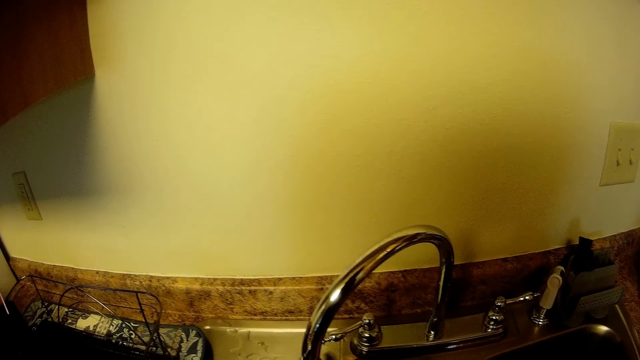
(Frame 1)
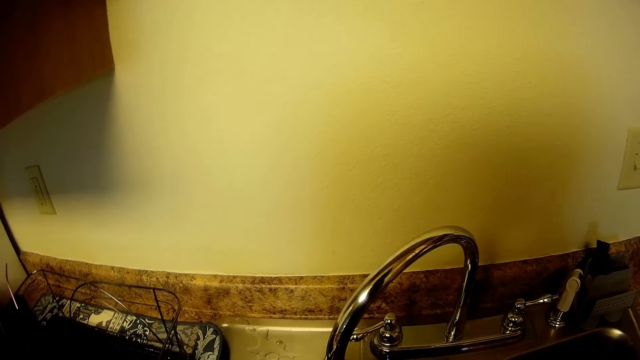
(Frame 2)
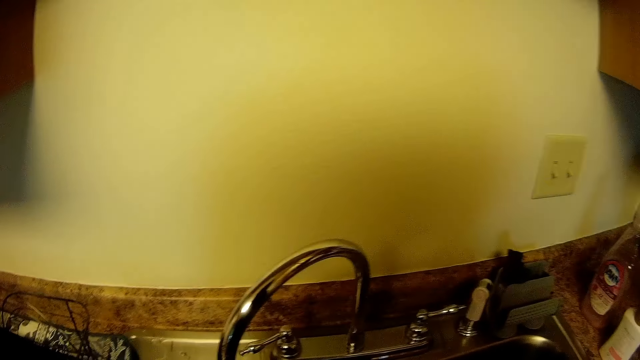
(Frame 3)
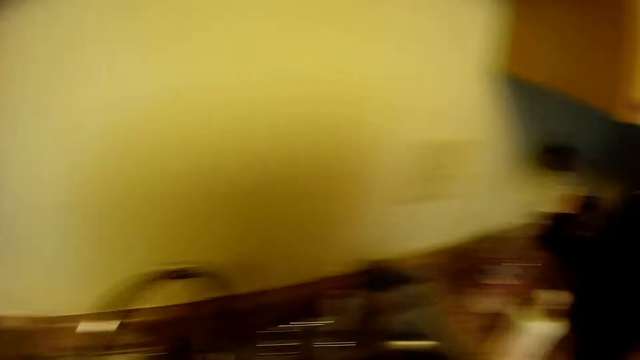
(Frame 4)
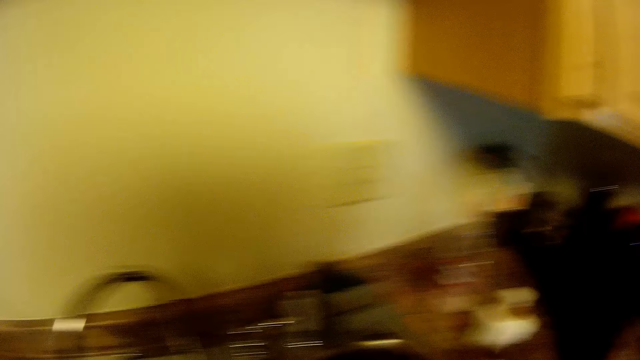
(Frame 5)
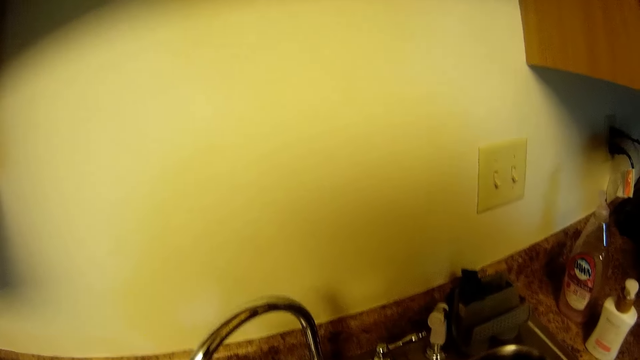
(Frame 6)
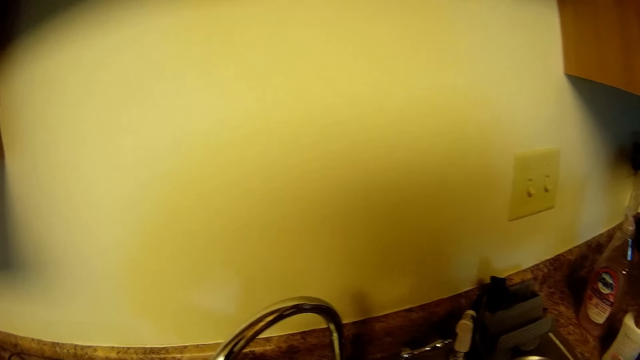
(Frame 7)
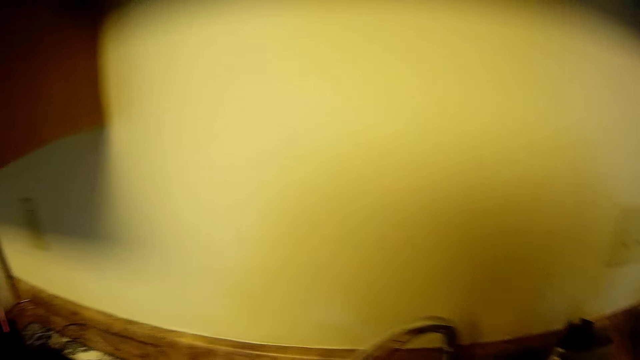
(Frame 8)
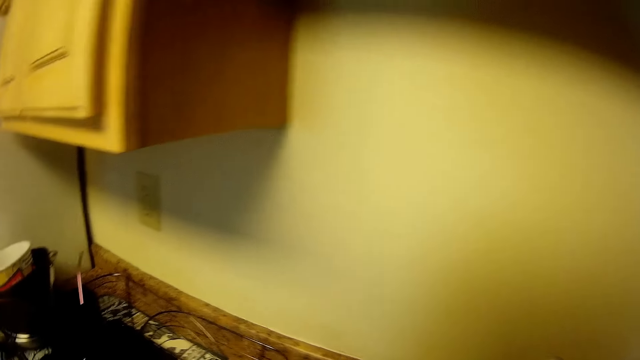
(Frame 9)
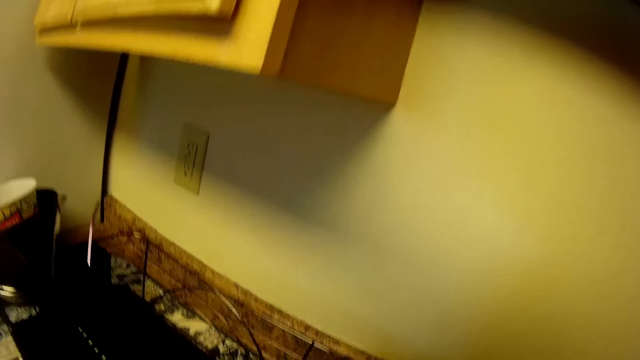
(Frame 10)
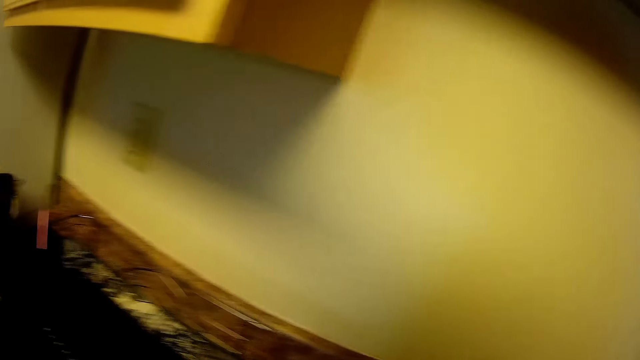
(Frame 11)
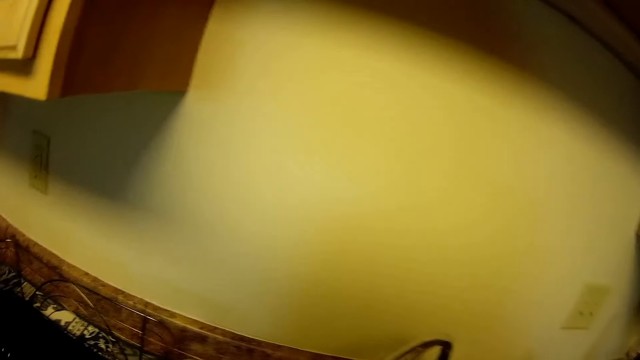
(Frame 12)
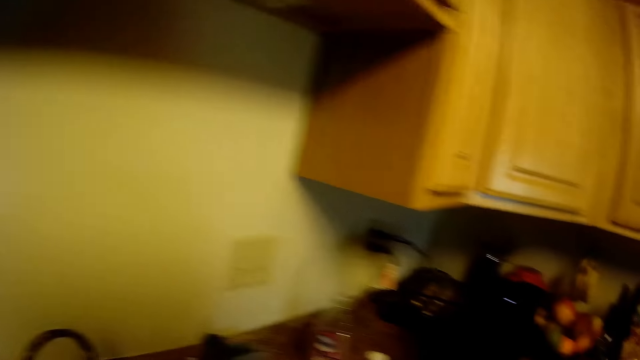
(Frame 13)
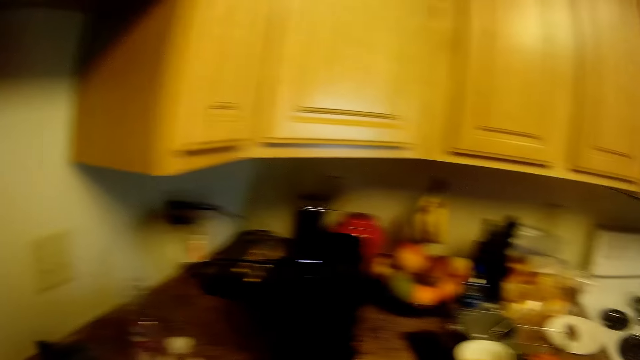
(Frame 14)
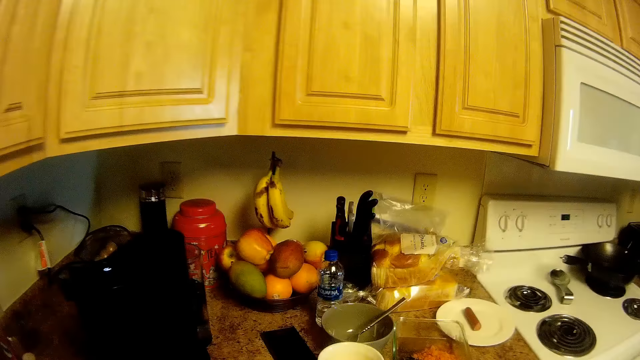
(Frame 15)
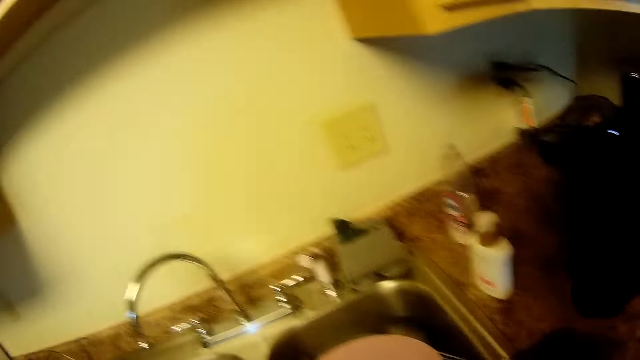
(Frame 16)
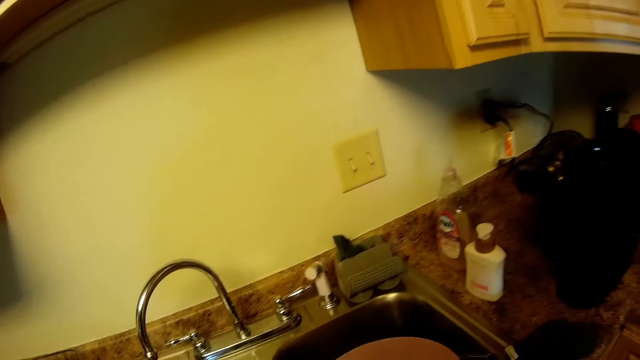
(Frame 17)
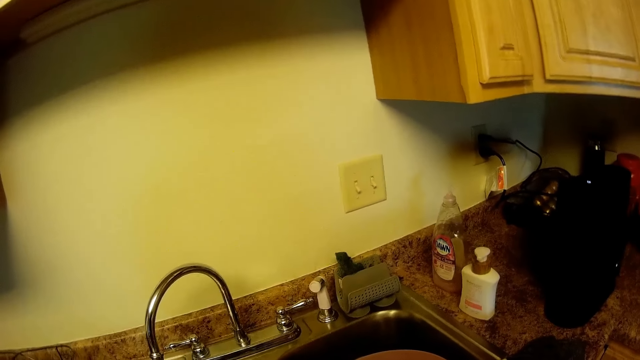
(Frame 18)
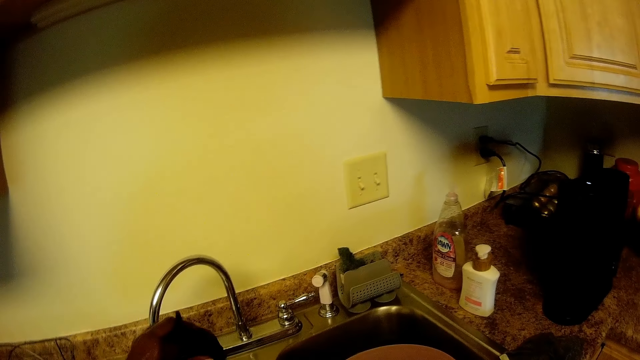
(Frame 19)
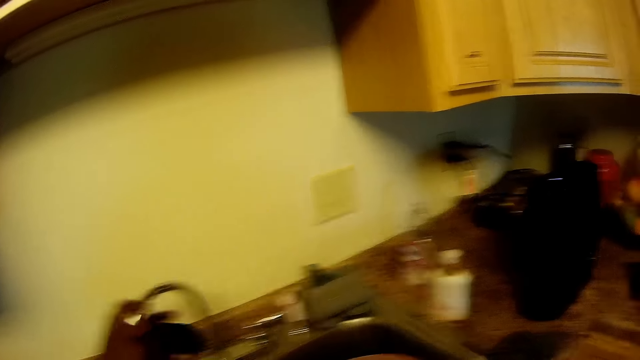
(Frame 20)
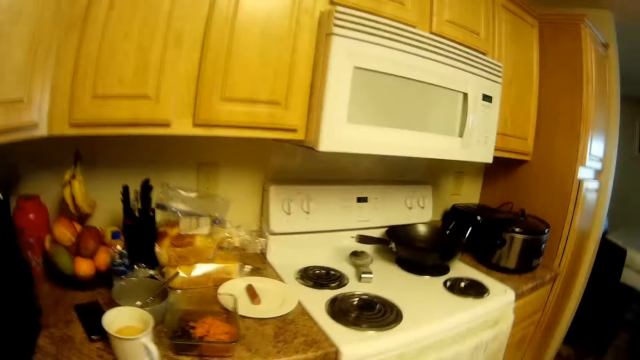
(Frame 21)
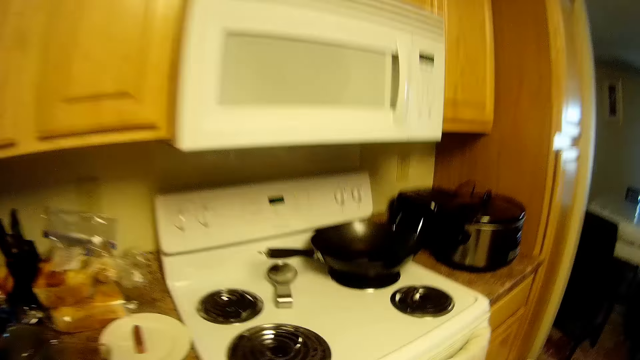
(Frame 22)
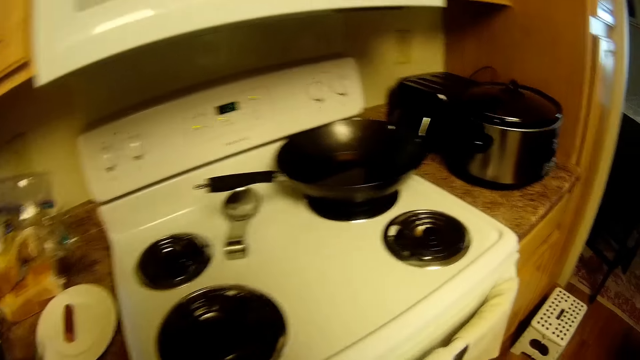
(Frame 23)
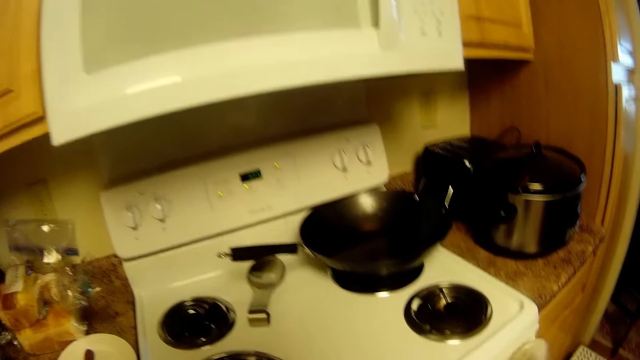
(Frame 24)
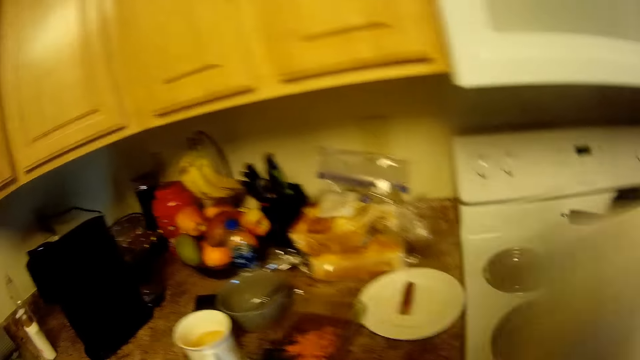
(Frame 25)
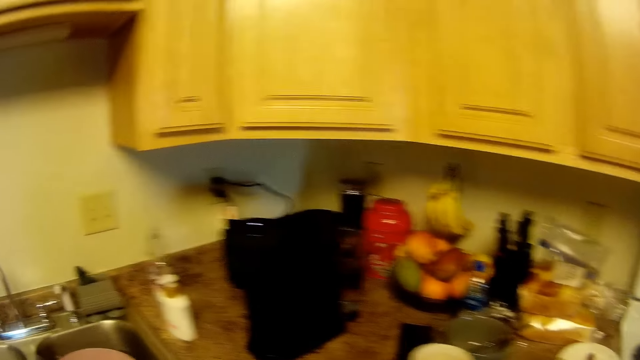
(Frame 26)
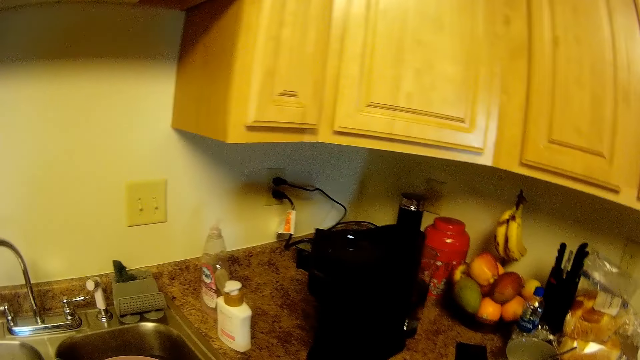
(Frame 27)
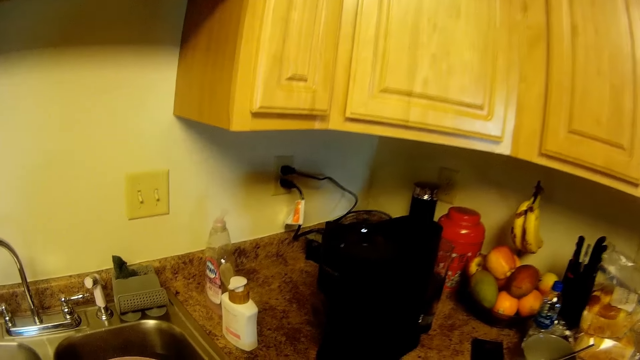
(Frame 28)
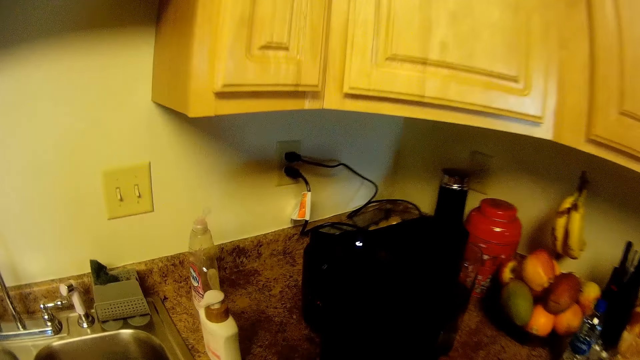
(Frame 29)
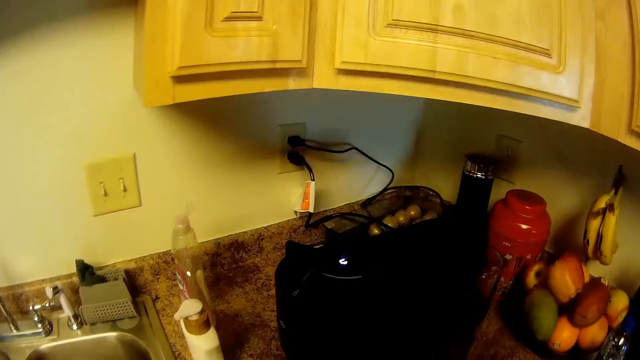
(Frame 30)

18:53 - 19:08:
The camera wearer looks around. She closes the tap. She drops the sink strainer on the kitchen slab with her right hand. She looks around. She drains water from a cup in her left hand. She picks a utensil from the sink. She walks around. She picks a napkin from a handle of a cooker with her right hand. She looks at the cooker. She raises her right hand. She looks around.

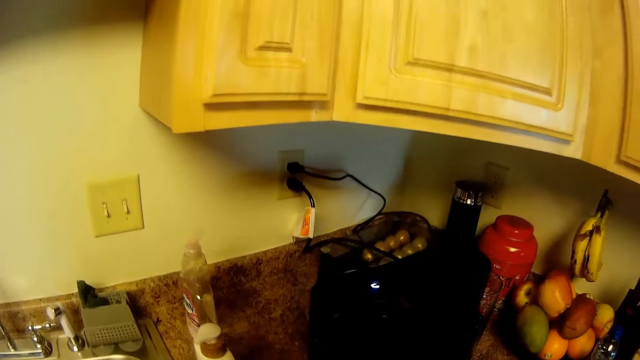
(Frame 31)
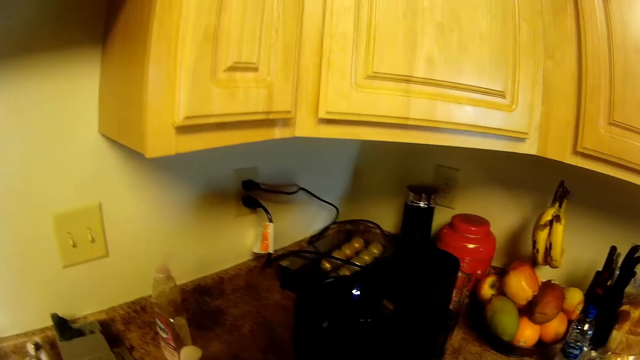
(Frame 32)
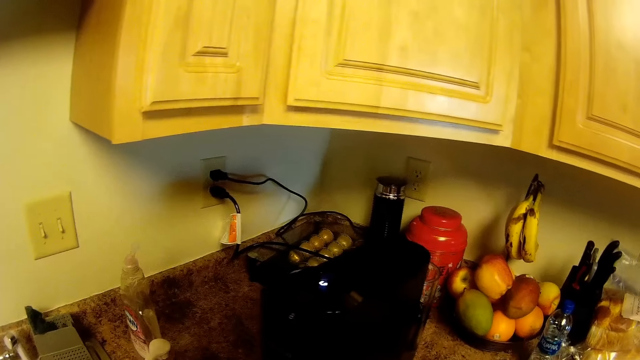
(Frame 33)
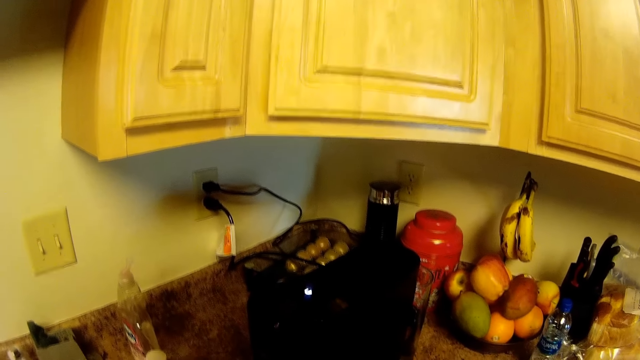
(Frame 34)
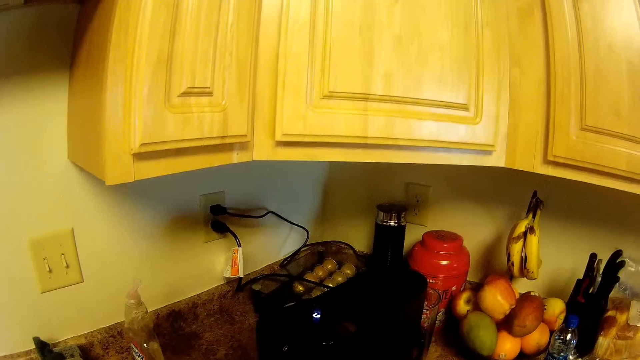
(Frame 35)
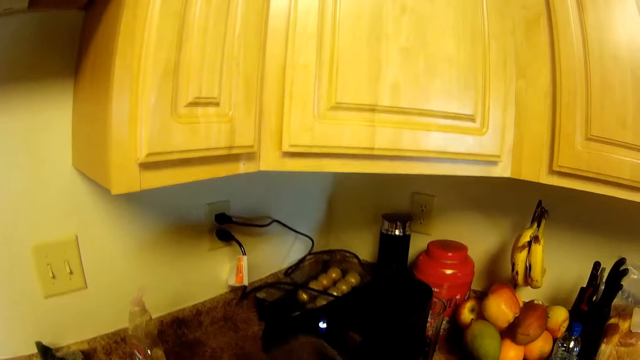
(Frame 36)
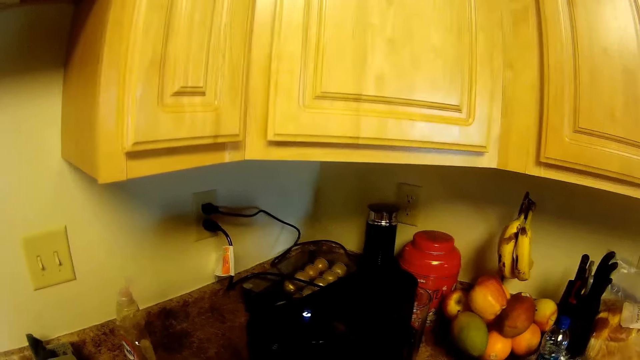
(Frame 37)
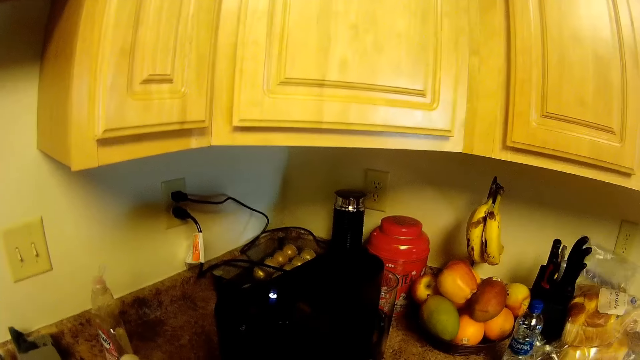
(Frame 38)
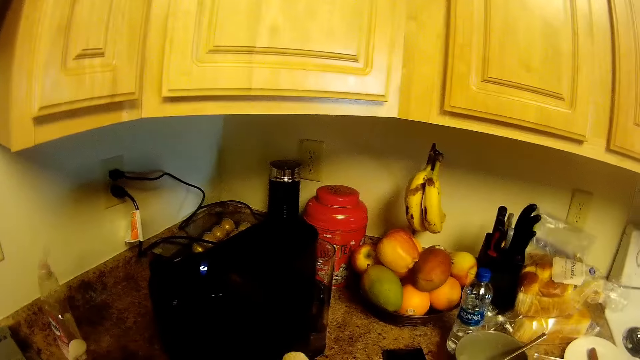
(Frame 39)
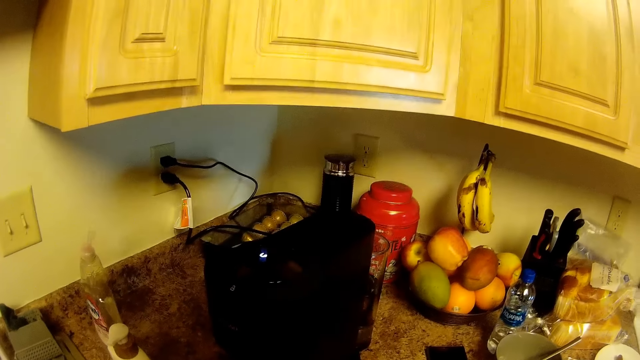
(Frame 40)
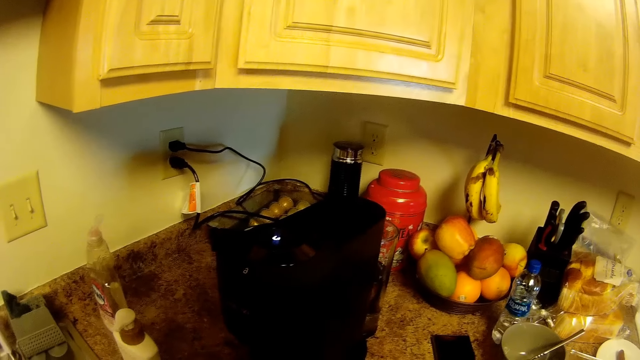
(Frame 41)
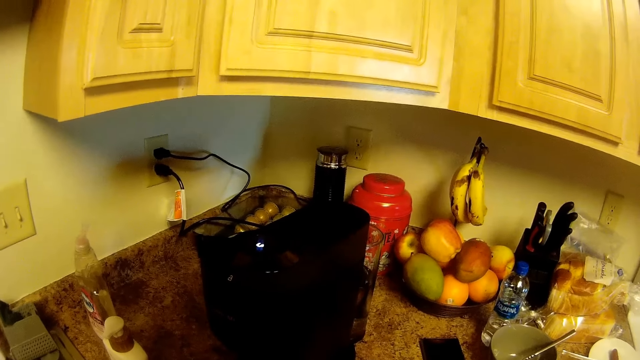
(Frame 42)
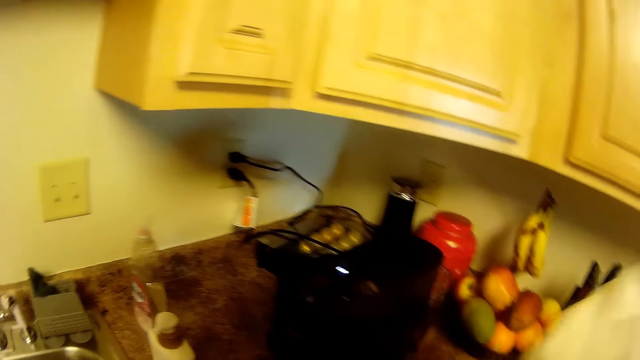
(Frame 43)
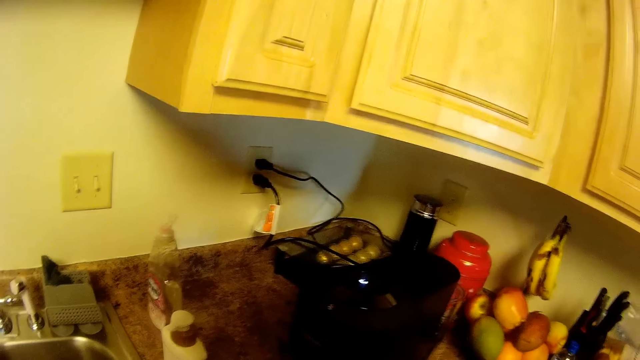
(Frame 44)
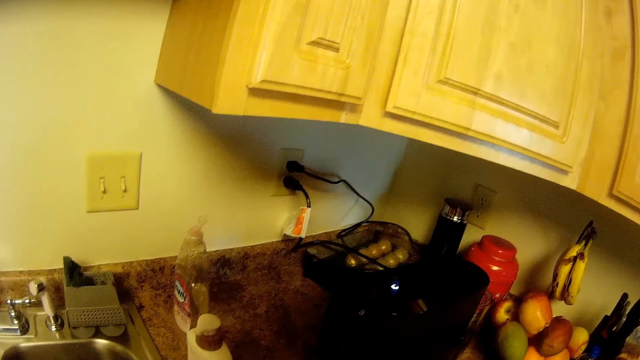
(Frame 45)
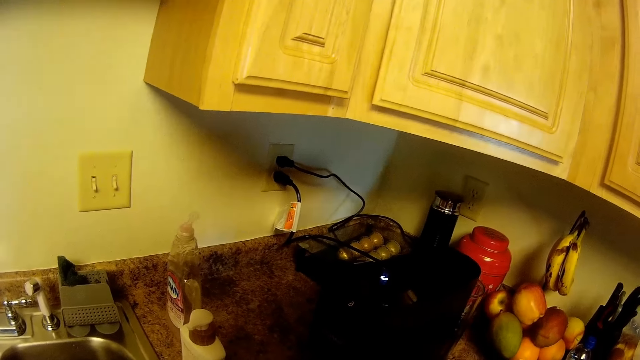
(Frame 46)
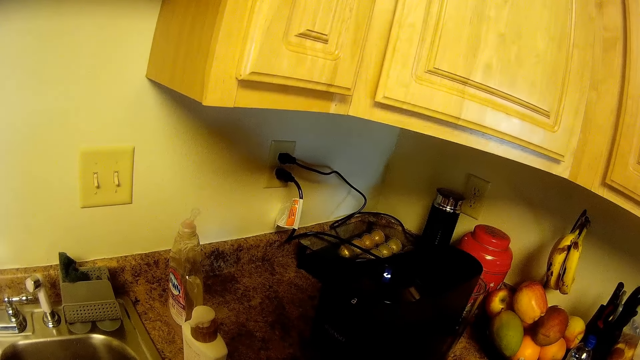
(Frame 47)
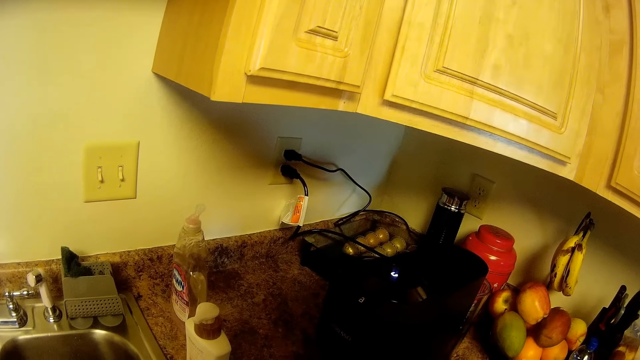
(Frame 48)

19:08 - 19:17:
The camera wearer raises the right hand.
